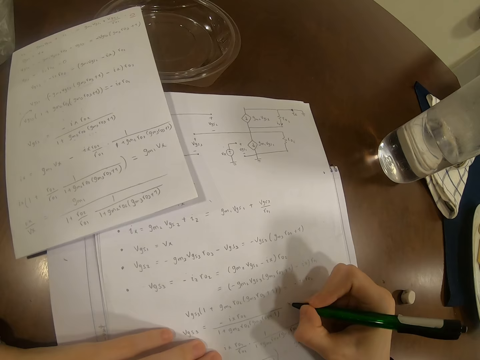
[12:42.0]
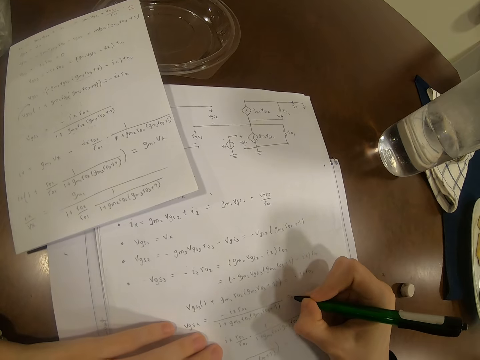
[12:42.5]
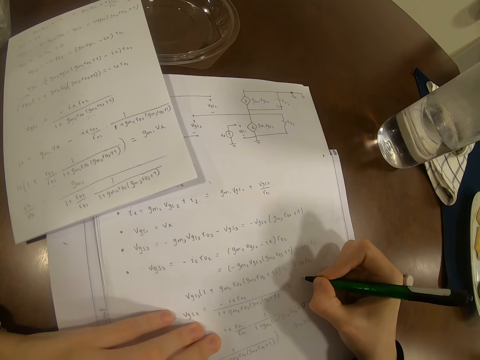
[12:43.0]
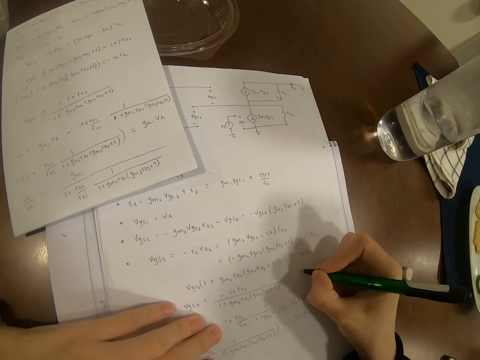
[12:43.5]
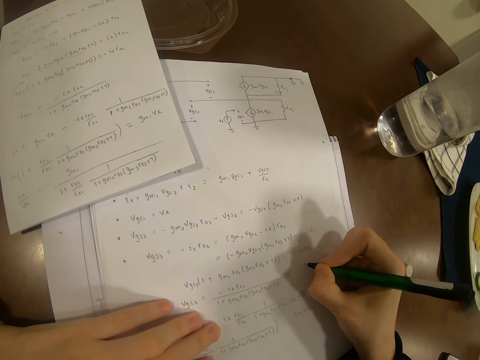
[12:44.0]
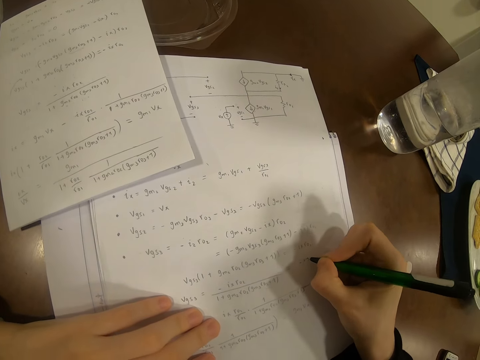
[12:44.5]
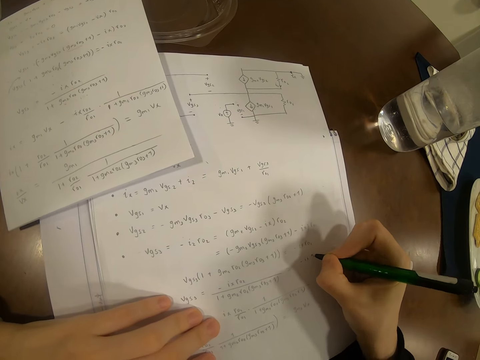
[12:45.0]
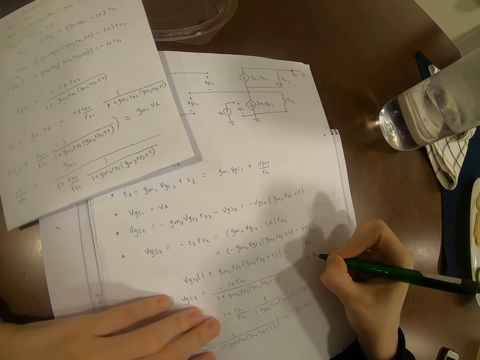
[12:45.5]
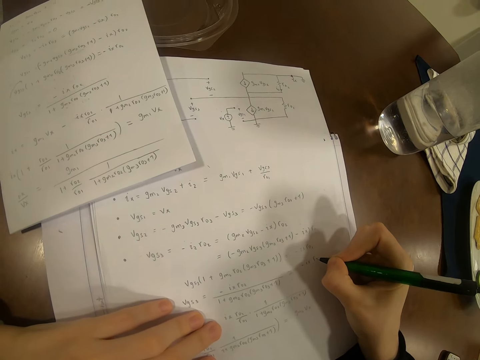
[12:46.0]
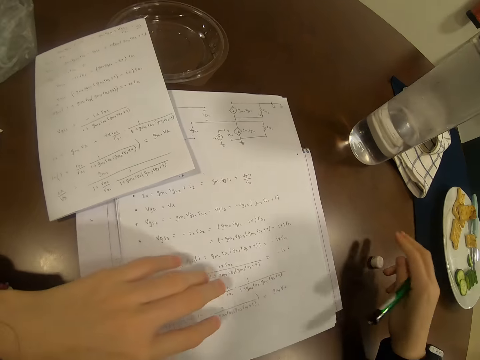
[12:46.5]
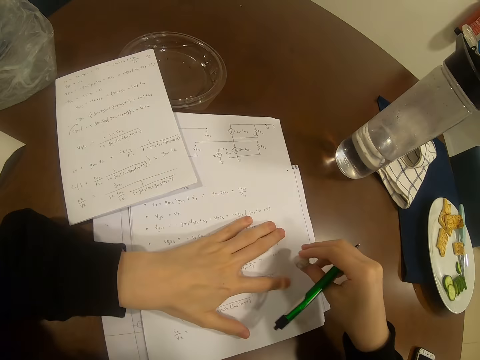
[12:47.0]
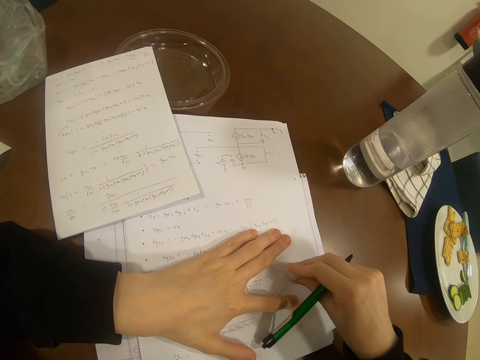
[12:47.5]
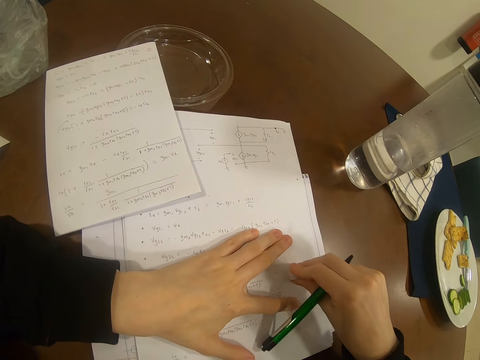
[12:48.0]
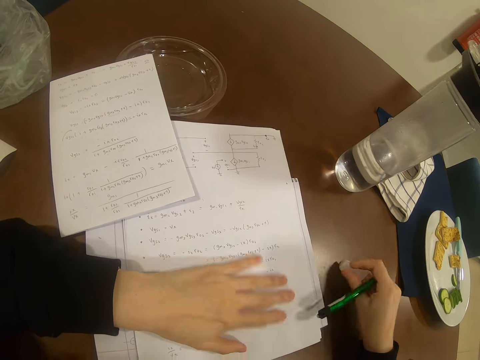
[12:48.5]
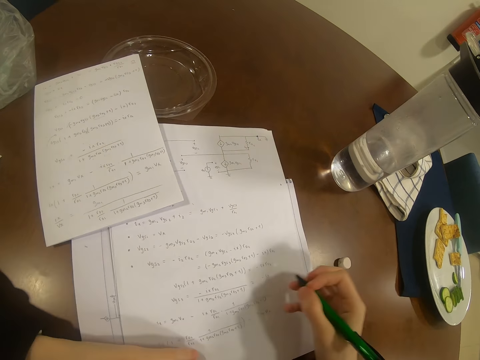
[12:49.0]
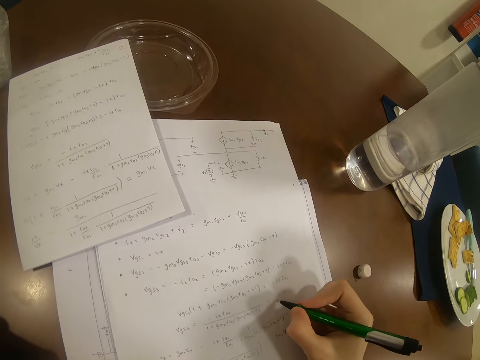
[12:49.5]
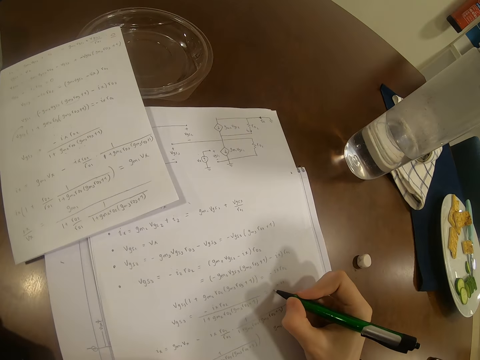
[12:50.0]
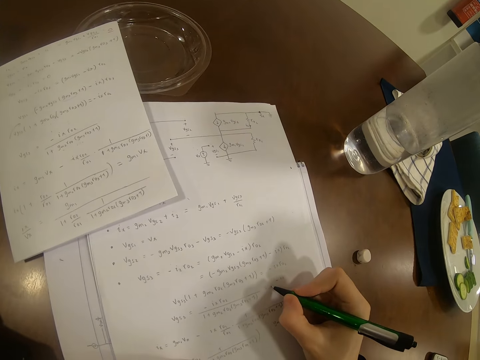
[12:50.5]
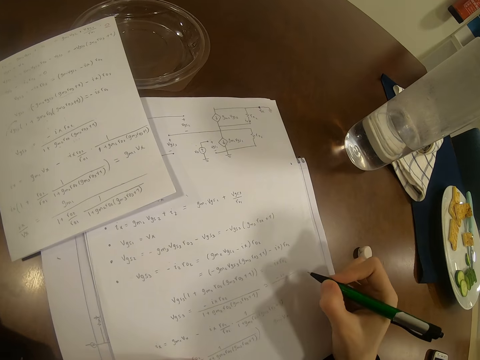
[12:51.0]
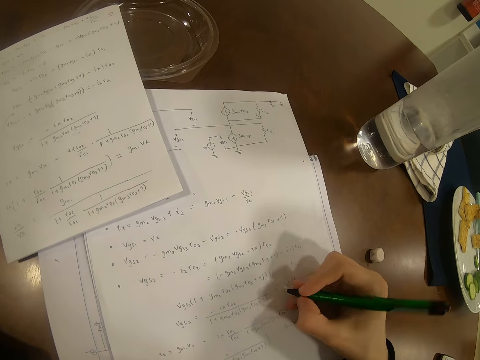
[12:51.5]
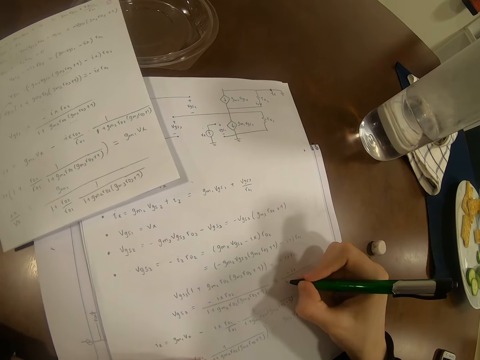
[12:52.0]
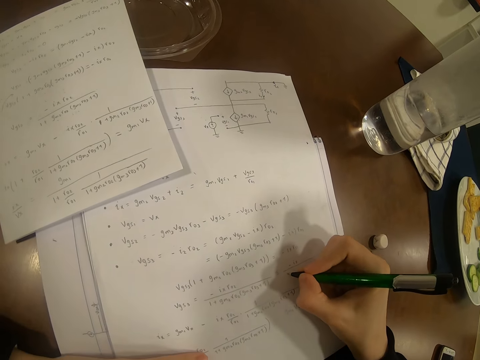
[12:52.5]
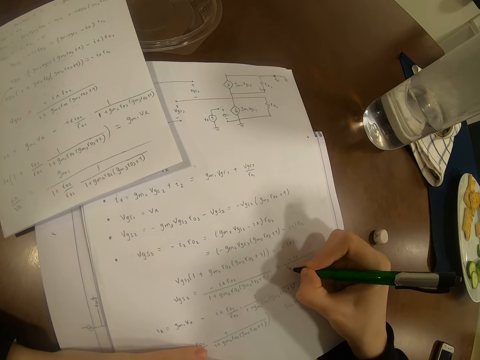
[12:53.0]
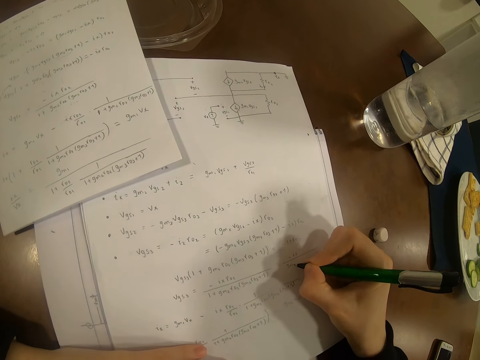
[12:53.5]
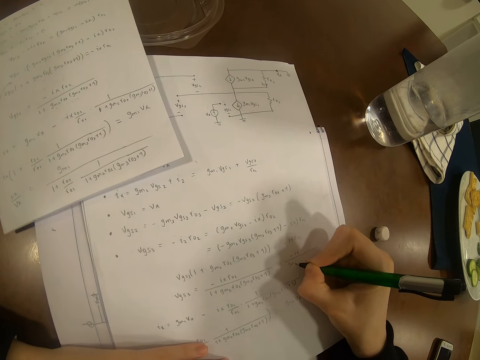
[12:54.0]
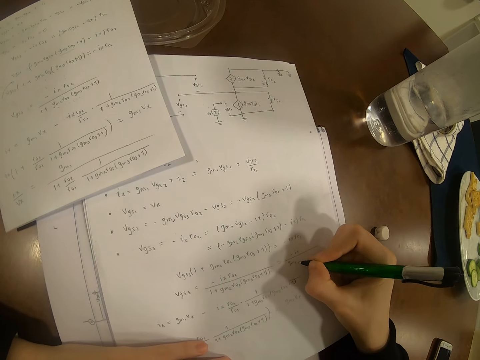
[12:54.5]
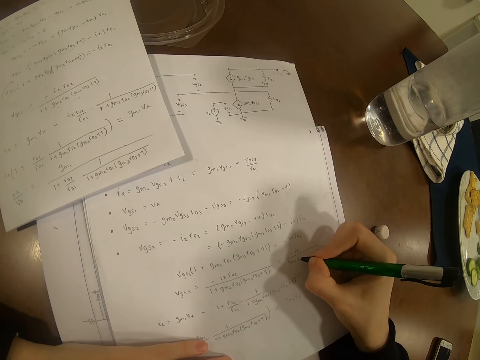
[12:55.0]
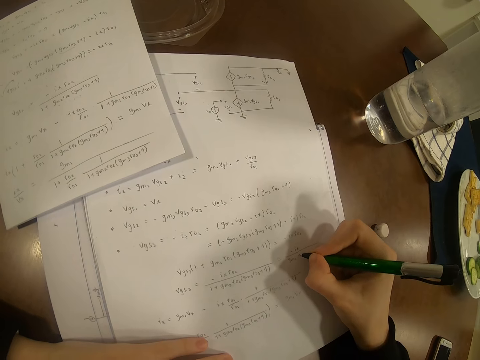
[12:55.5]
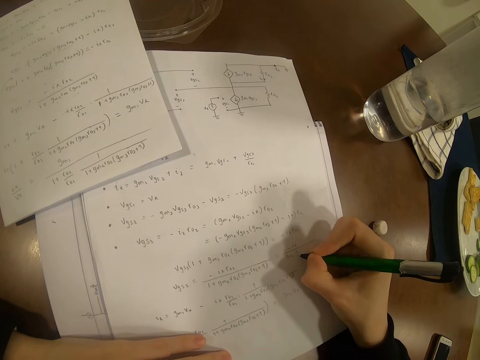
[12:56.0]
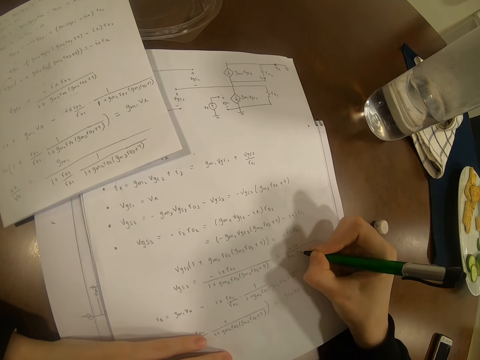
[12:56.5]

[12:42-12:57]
The camera wearer writes on a piece of paper. They rub the paper. They write on the paper.

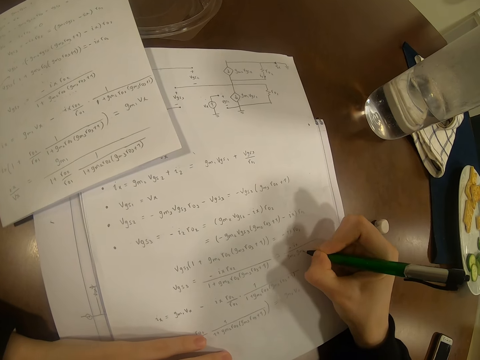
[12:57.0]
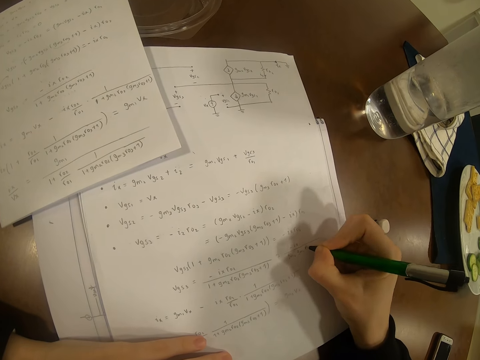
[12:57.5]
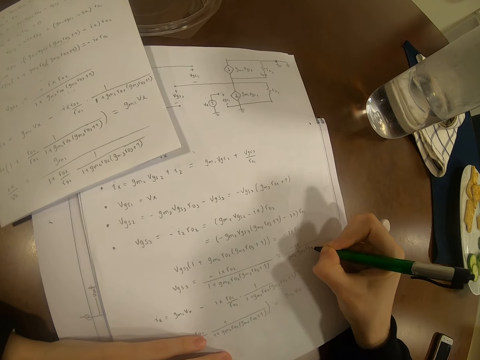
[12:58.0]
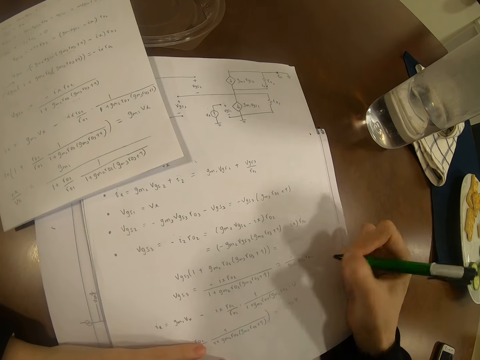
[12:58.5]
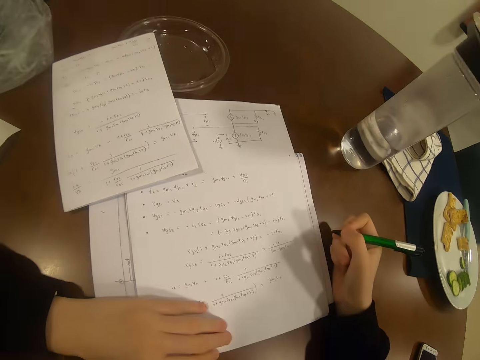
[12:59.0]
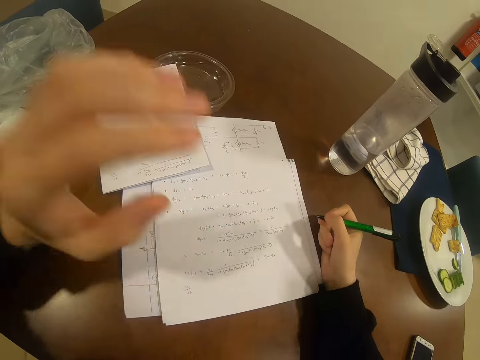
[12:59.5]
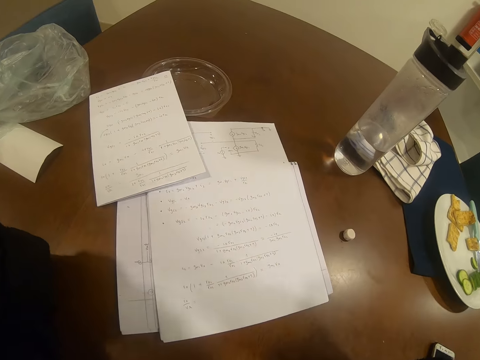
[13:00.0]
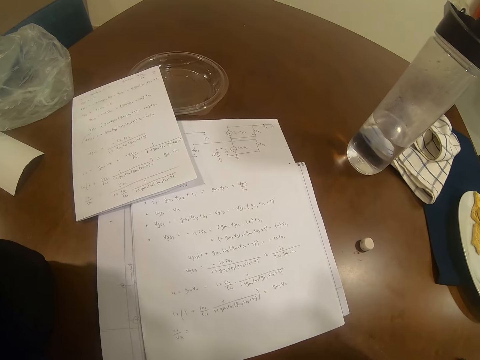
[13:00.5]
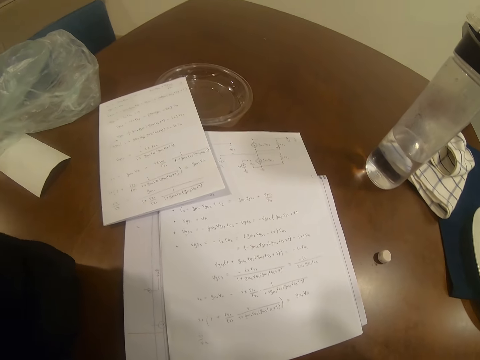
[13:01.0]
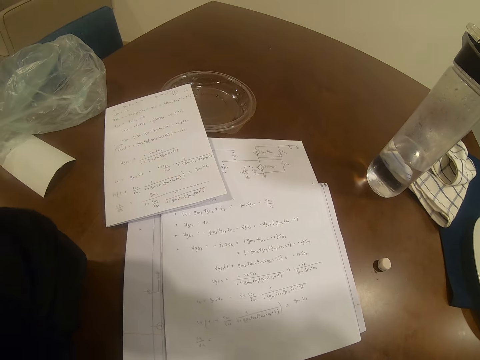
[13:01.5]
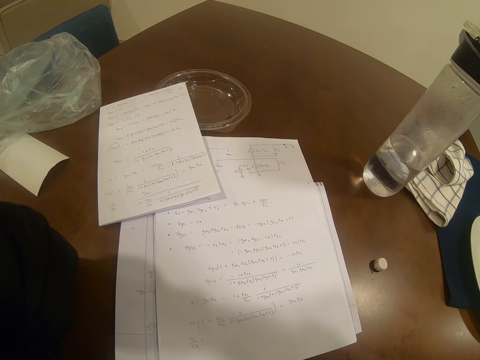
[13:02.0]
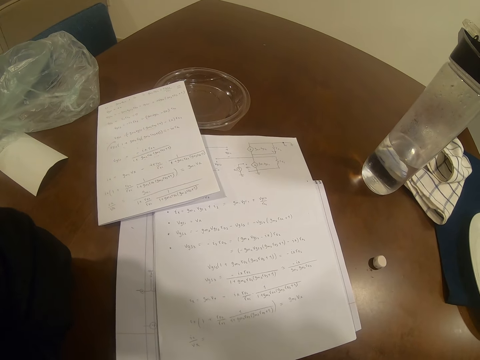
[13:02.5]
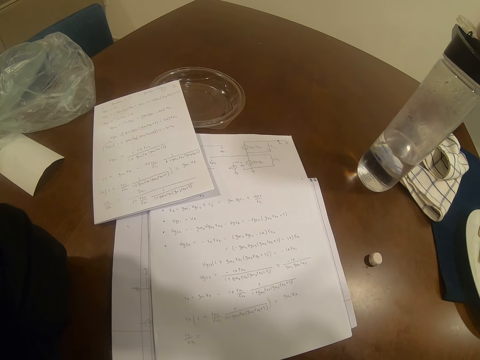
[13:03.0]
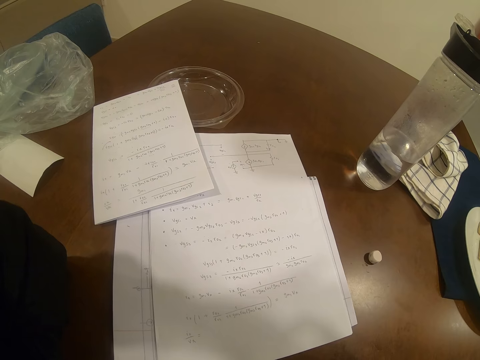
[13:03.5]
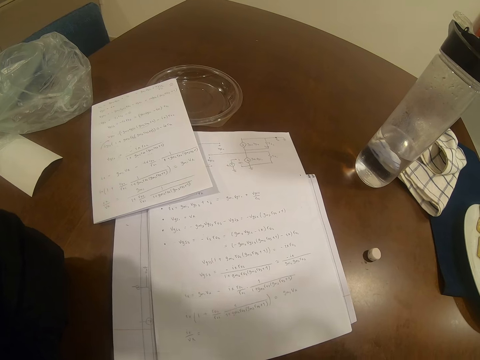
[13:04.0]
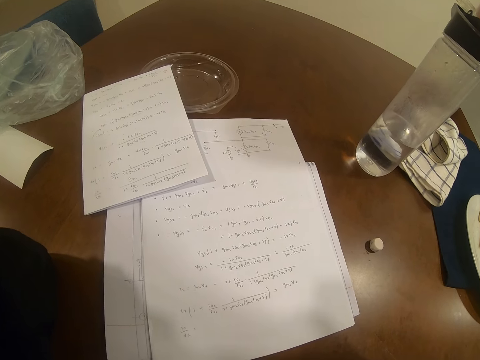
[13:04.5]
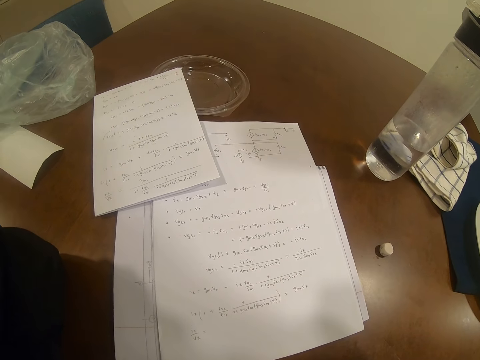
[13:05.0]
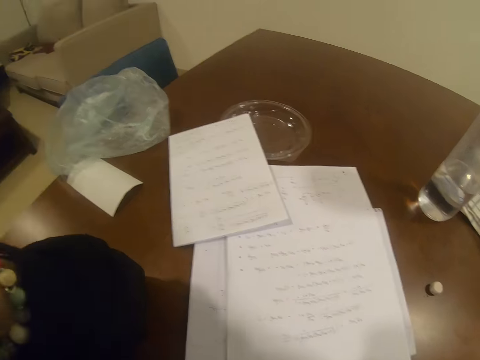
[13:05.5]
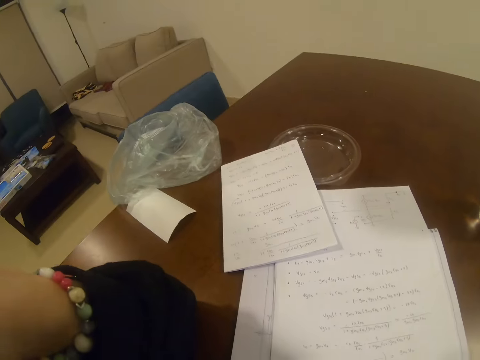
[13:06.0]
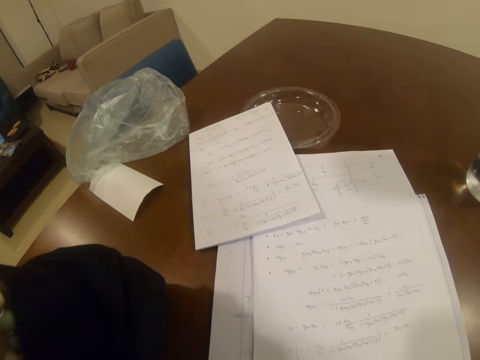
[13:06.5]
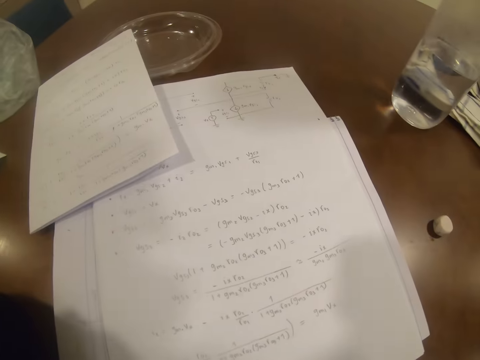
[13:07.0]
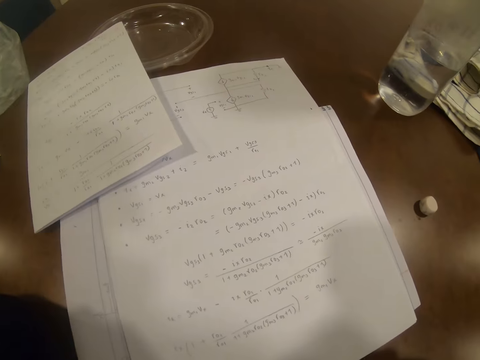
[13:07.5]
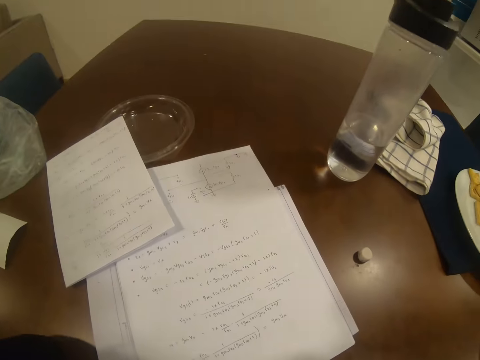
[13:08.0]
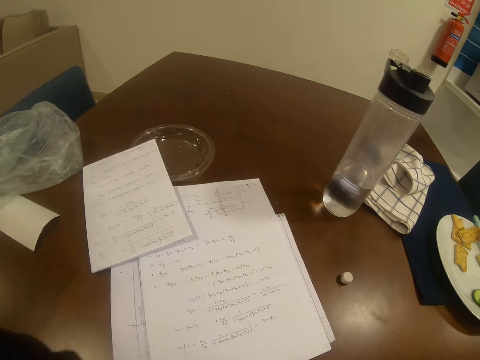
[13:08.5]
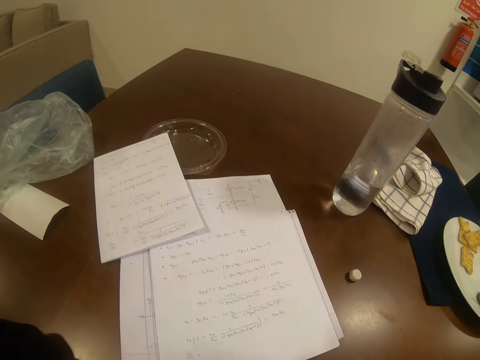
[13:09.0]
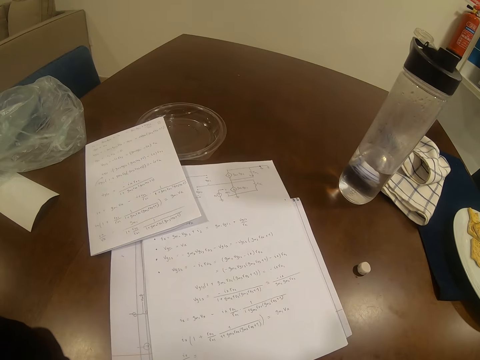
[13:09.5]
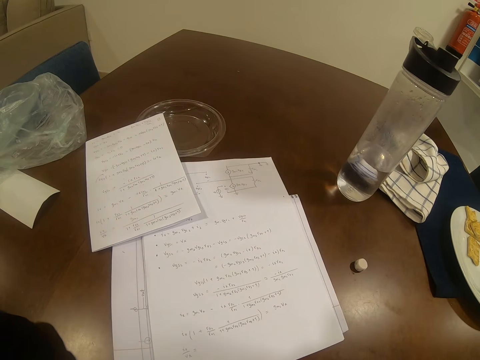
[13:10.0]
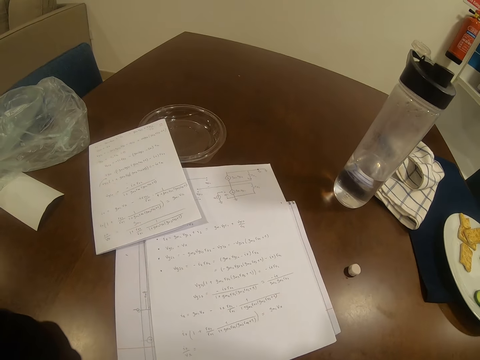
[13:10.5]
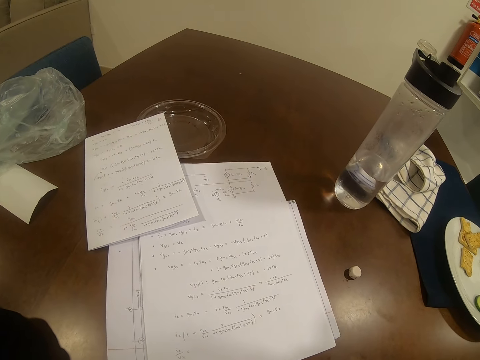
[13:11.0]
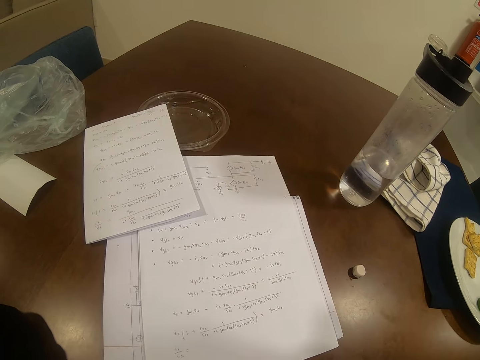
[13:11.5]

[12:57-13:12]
The camera wearer sets the camera. They hold the camera on the head.
